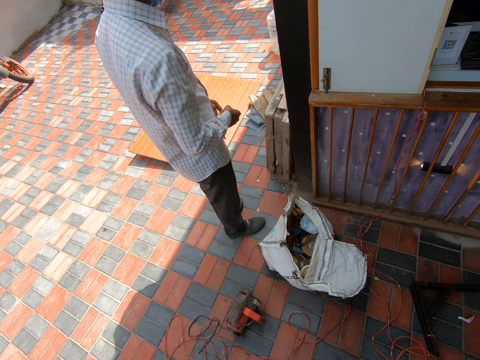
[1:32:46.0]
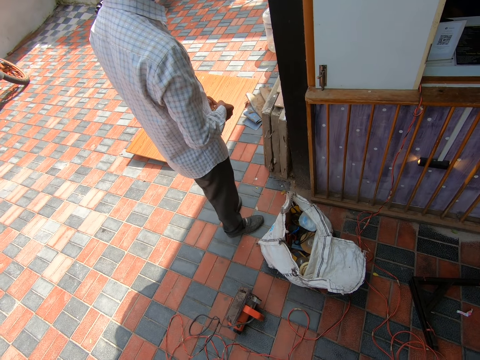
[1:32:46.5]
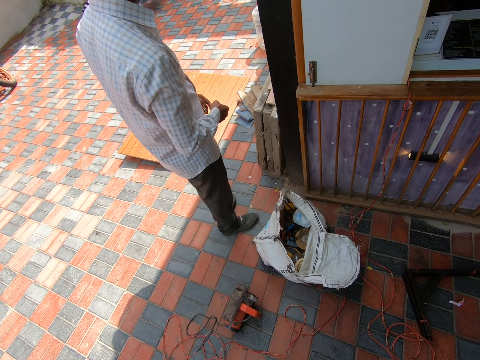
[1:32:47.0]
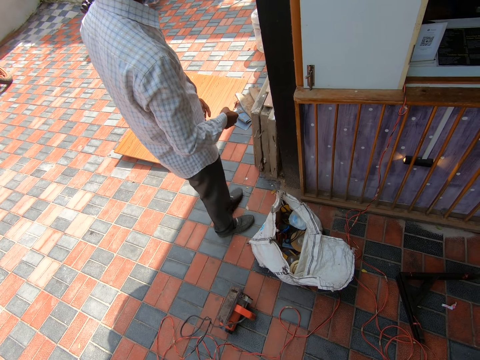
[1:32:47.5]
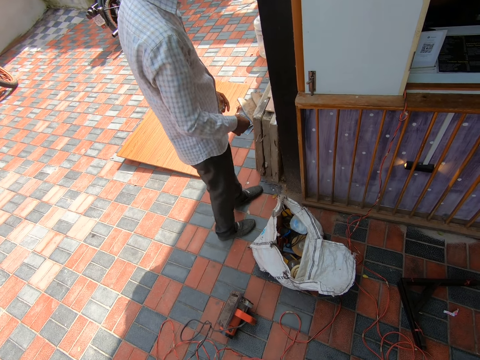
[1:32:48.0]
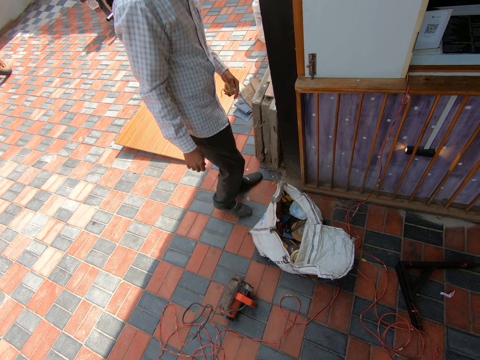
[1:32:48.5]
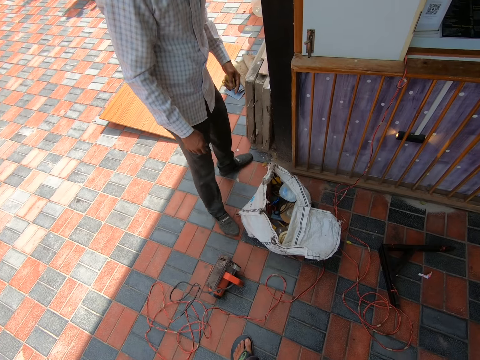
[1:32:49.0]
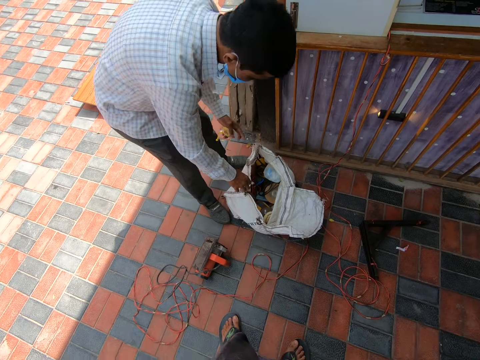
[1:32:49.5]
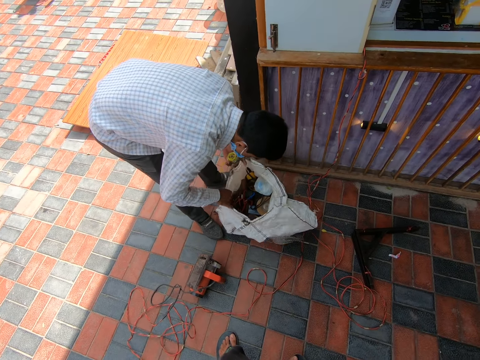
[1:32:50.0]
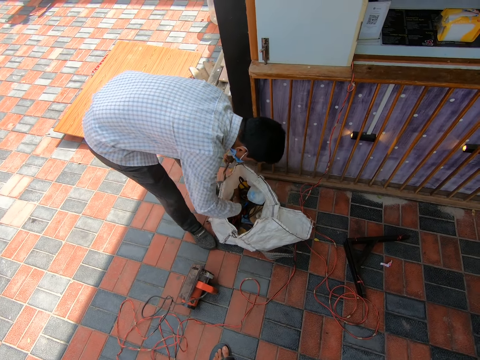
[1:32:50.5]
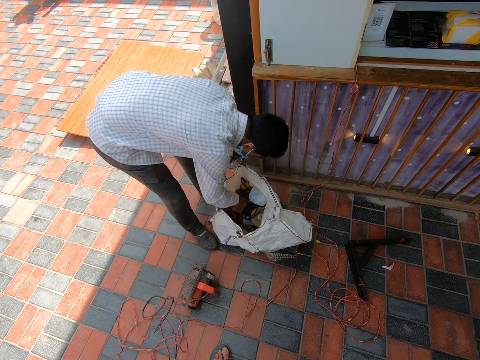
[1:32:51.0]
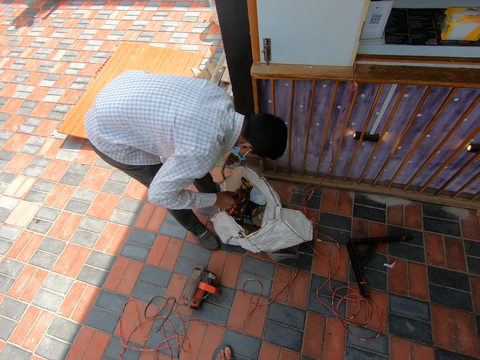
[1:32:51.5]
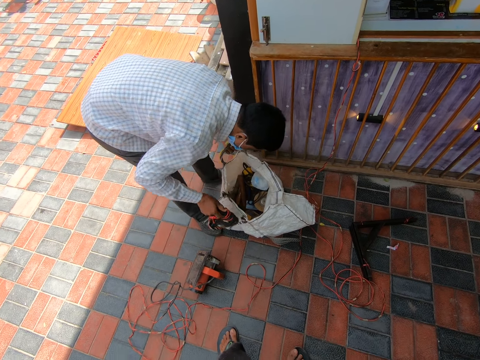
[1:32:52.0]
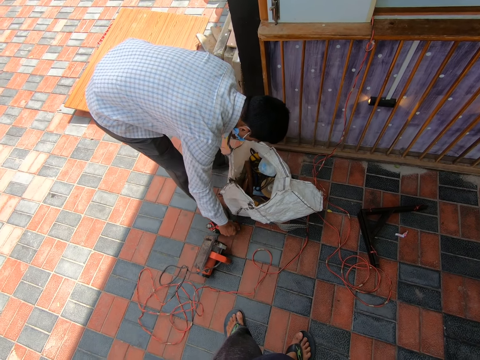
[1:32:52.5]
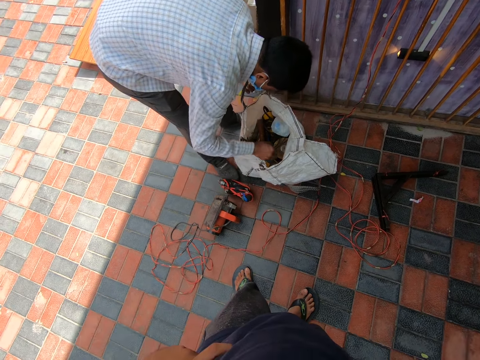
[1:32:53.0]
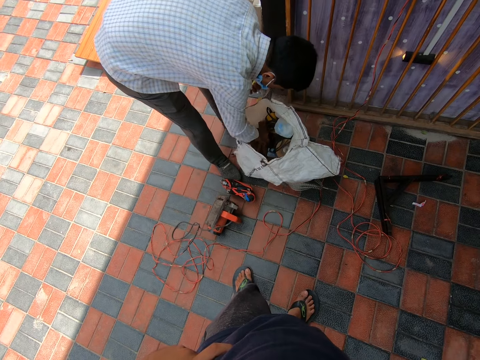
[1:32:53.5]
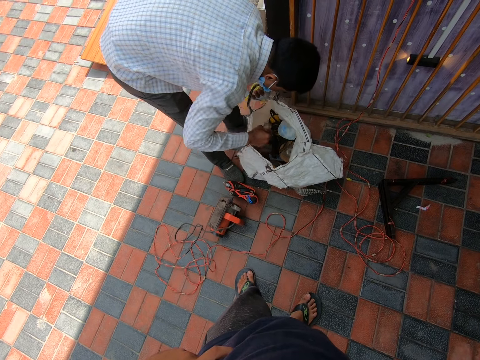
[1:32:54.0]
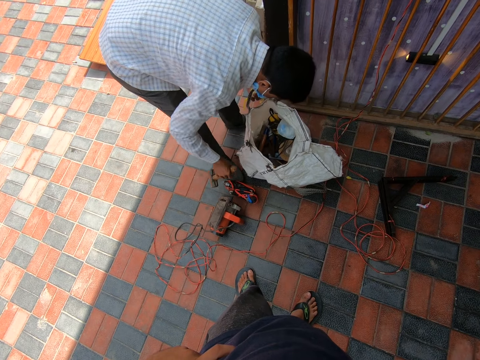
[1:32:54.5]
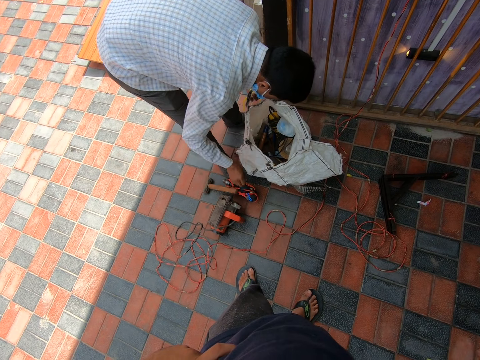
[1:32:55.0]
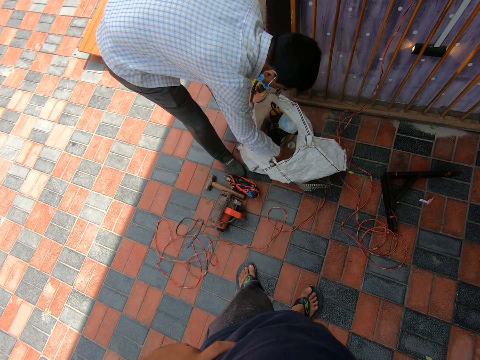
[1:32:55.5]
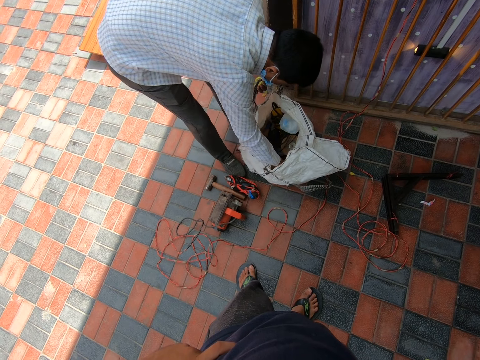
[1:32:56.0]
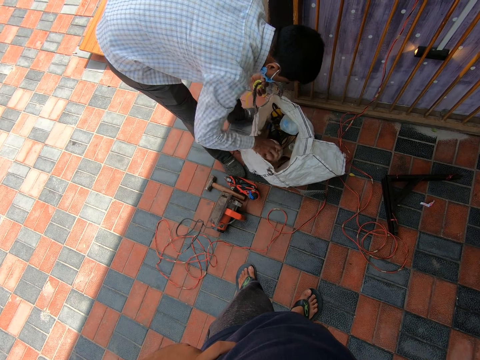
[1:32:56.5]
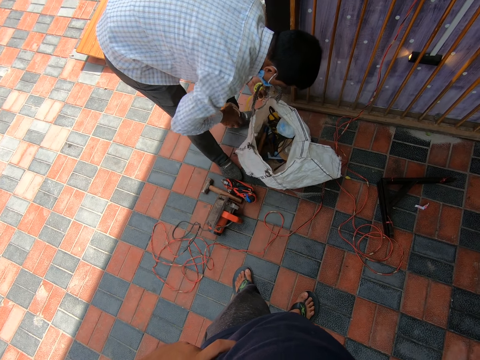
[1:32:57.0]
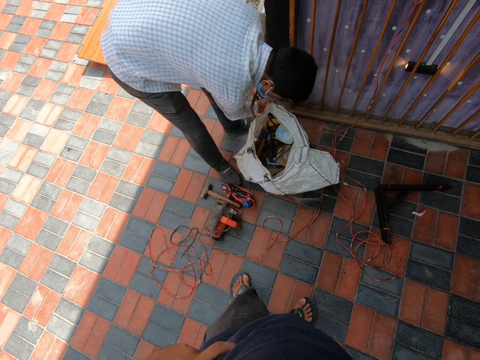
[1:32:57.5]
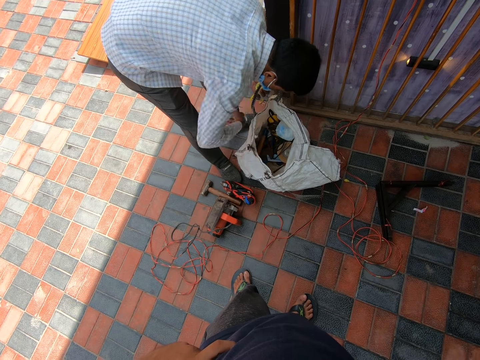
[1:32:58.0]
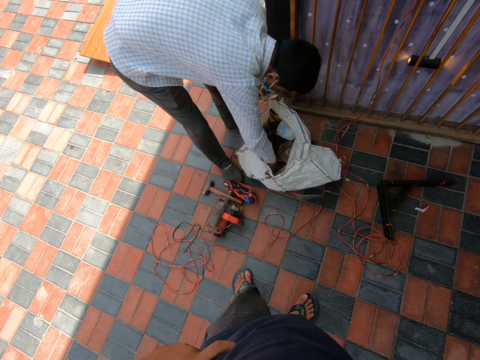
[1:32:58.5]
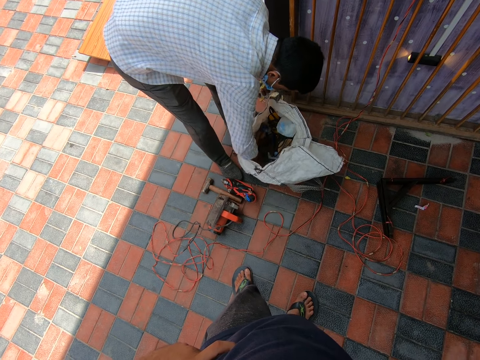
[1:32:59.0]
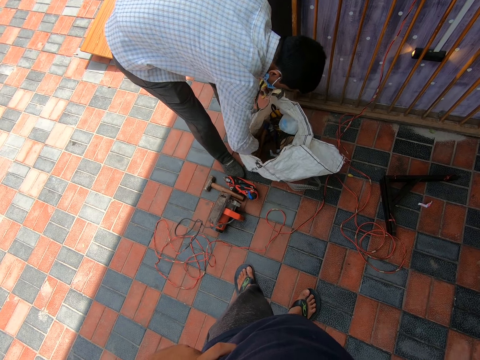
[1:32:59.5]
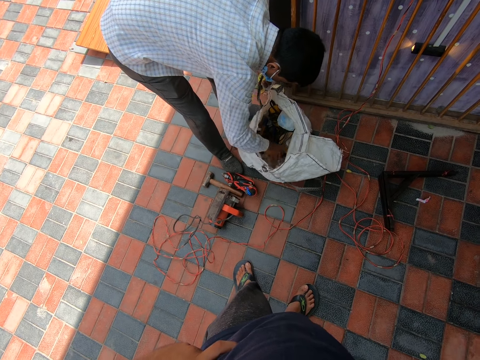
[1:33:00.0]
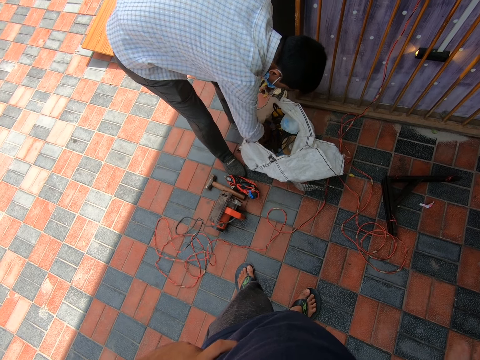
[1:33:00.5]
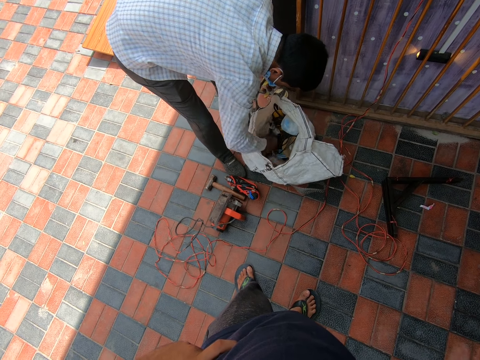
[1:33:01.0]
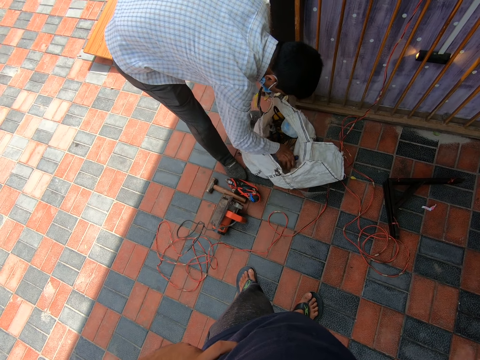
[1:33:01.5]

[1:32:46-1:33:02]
A co-worker bends to pick some tools in the sack. The co-worker searches inside the white tool bag. The co-worker brings out a driller from the tool bag and places the driller on the floor. The camera wearer stands next to the co-worker watching. The co-worker brings out a hammer from the tool bag and places the hammer on the floor. The co-worker brings out a cello tape from the tool bag and places the cello tape on the floor by his left. The co-worker searches inside the tool bag.

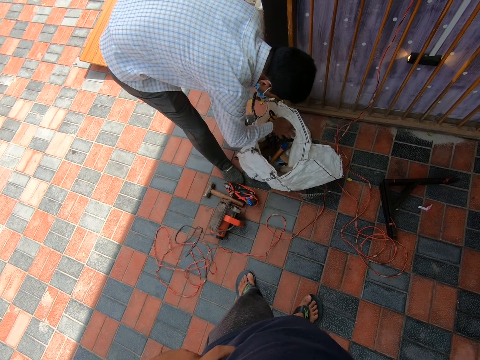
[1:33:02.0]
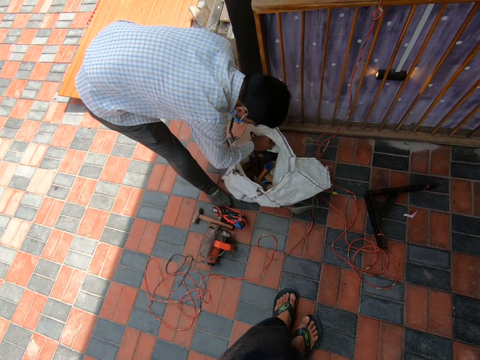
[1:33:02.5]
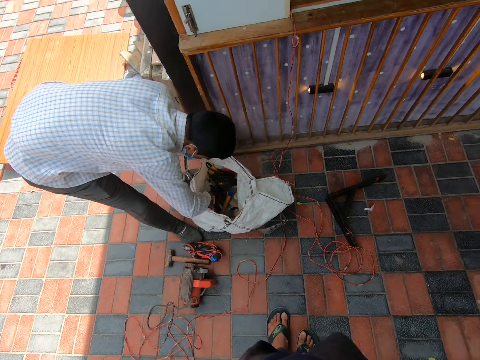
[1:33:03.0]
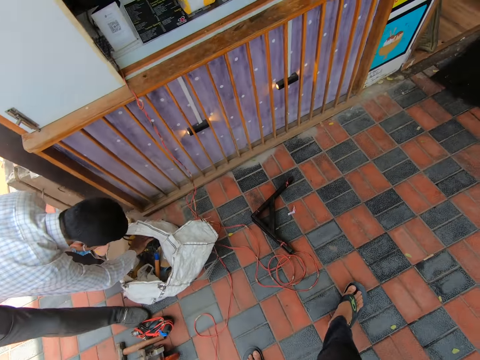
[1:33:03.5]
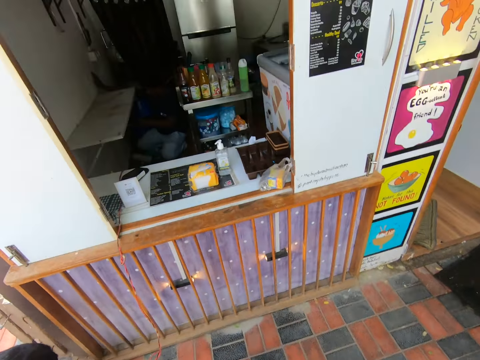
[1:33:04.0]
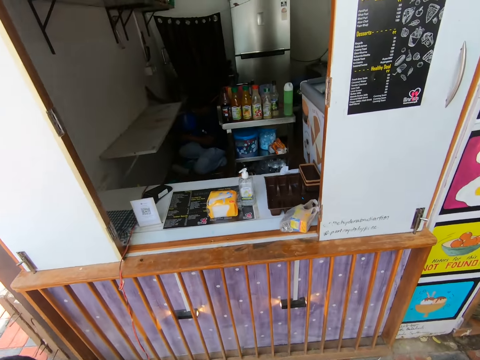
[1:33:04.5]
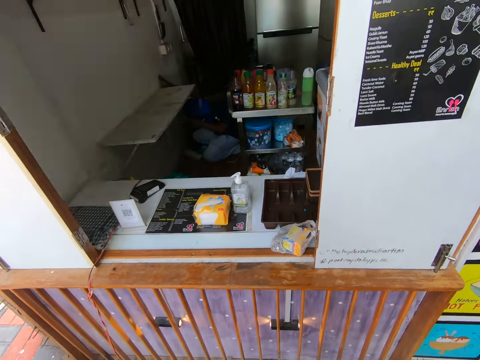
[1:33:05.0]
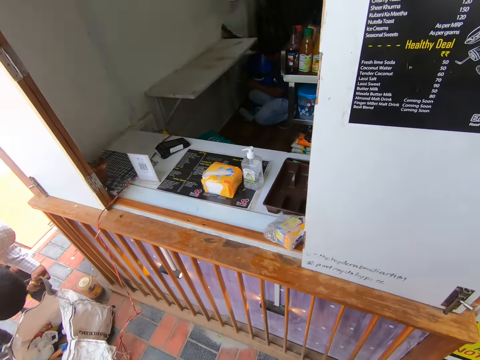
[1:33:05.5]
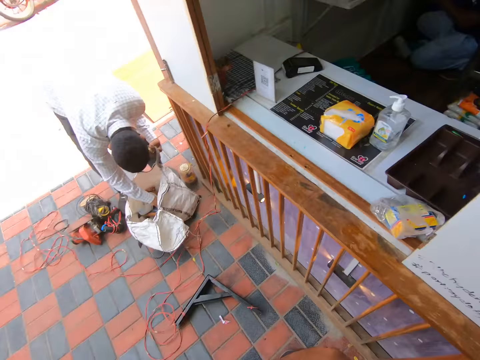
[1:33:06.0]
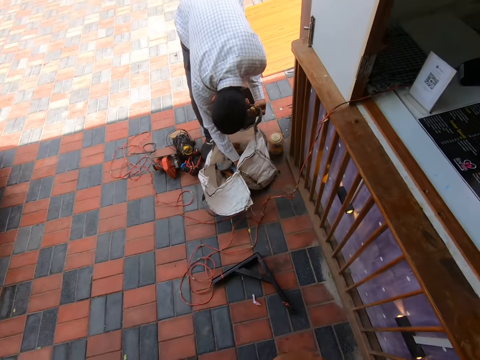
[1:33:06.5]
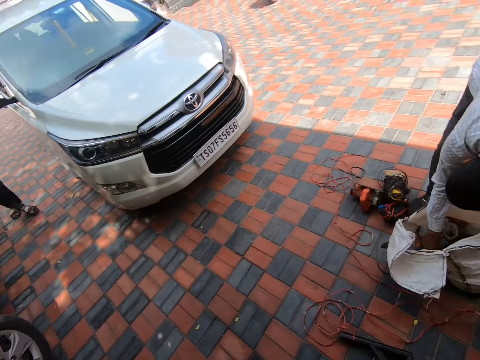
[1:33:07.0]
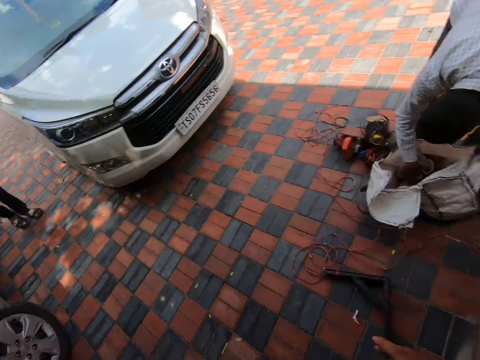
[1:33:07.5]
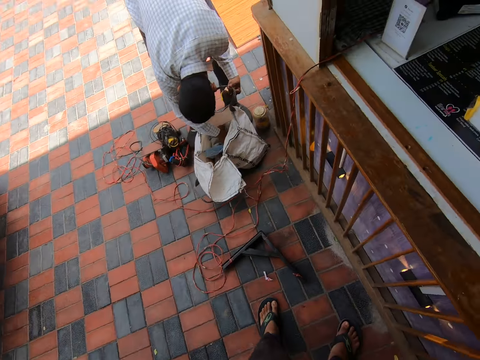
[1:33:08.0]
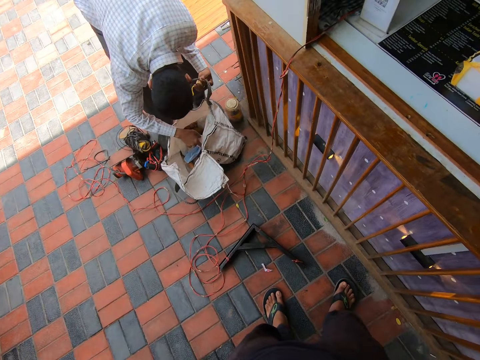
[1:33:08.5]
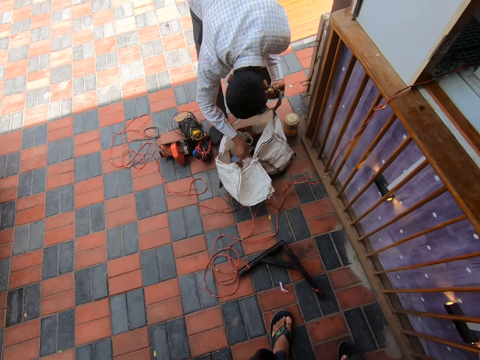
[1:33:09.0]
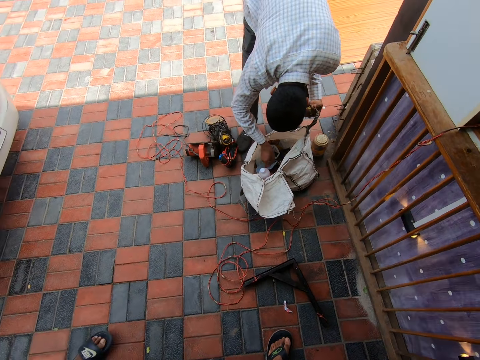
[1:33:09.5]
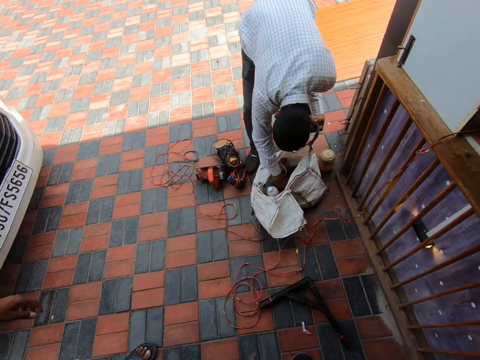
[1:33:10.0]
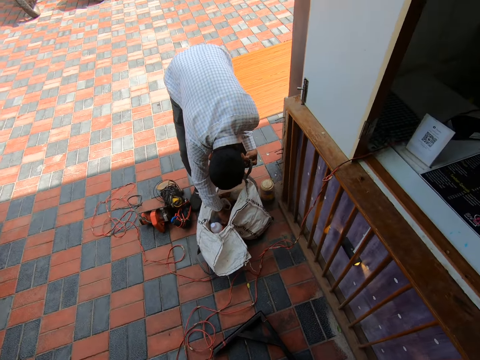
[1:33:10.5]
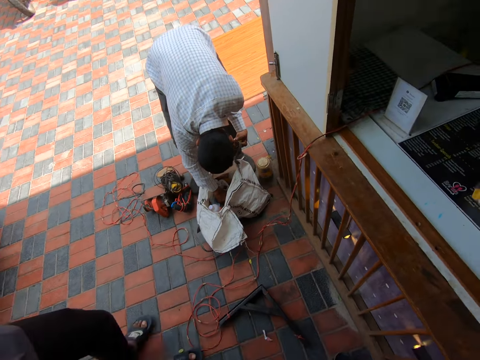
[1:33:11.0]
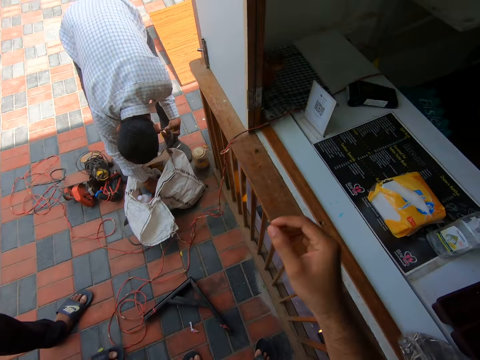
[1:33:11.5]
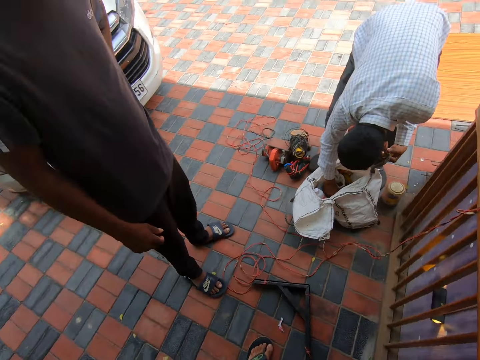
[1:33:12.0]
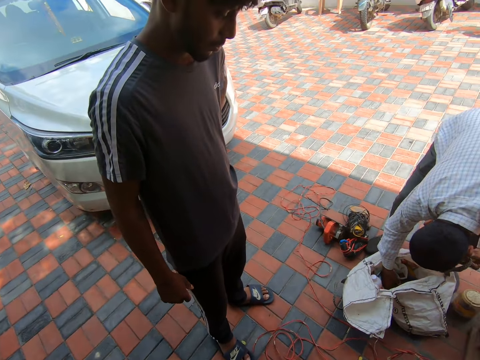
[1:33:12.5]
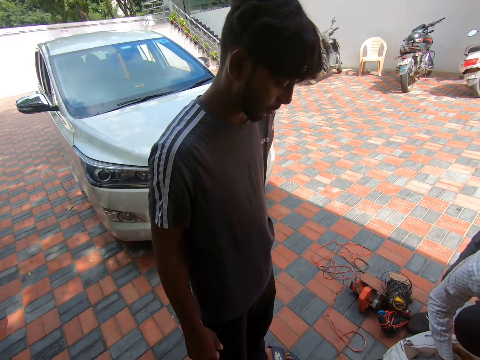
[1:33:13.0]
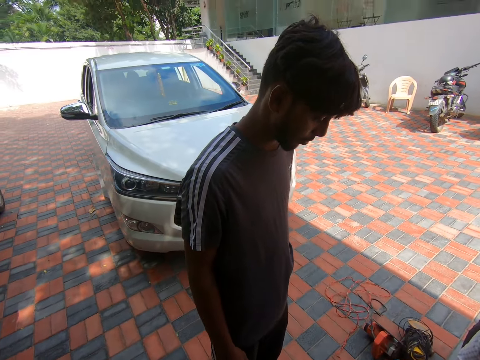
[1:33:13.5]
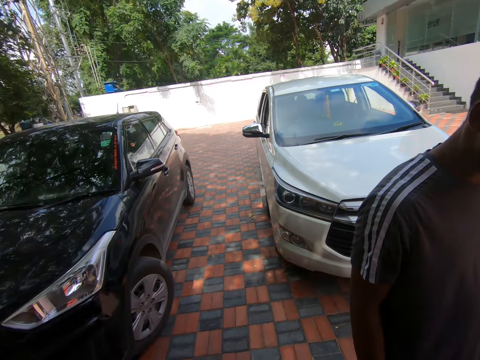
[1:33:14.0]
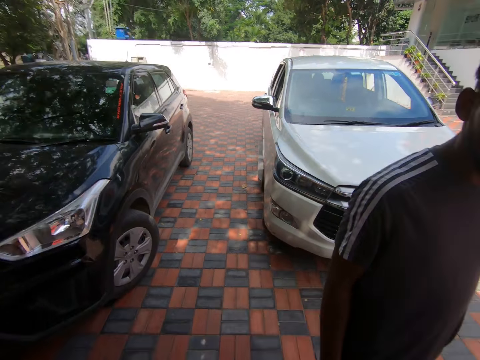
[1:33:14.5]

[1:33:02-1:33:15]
The camera wearer walks close to the shop pallet. They glance towards a man in the compound. The man walks towards the camera wearer and a co-worker. The man stands next to the camera wearer and the co-worker. The camera wearer talks to the man.
